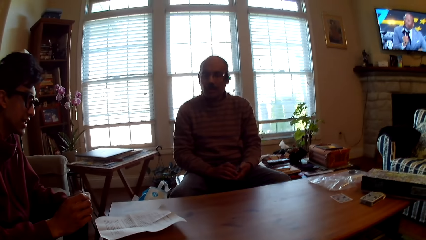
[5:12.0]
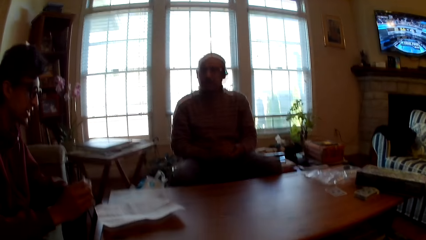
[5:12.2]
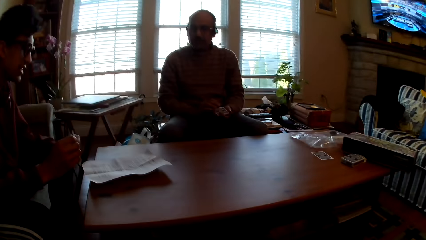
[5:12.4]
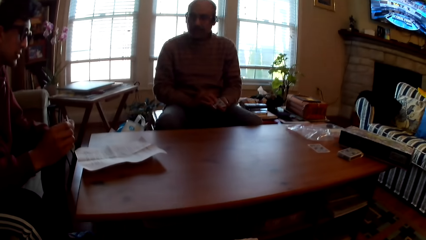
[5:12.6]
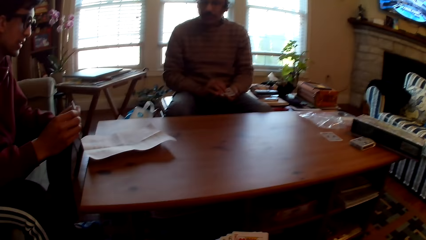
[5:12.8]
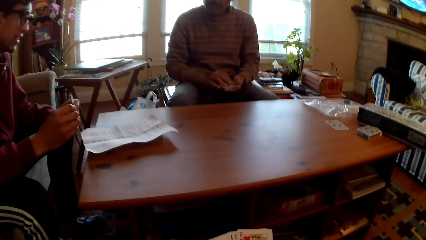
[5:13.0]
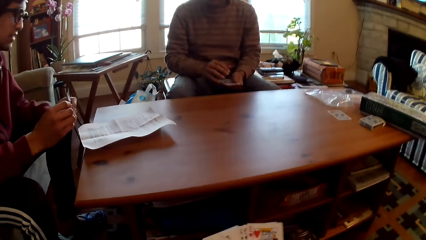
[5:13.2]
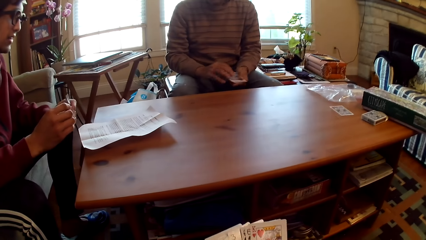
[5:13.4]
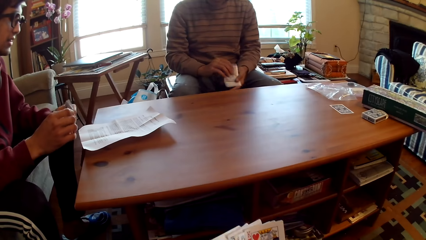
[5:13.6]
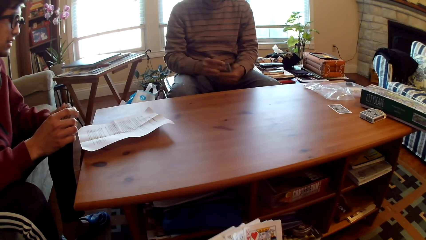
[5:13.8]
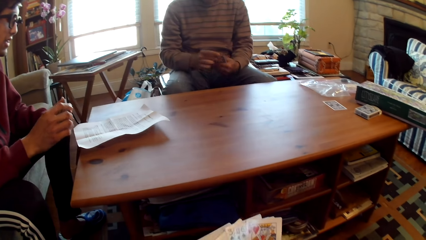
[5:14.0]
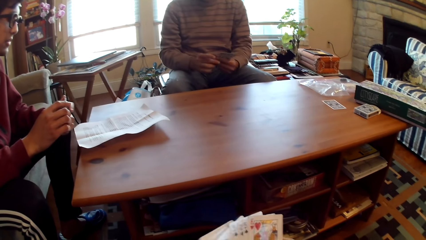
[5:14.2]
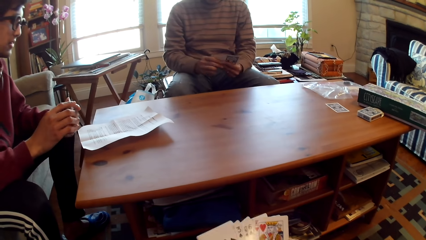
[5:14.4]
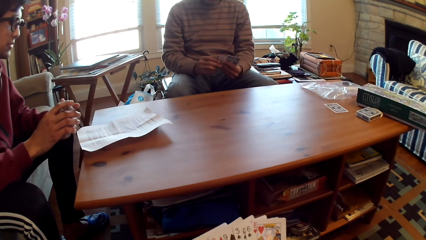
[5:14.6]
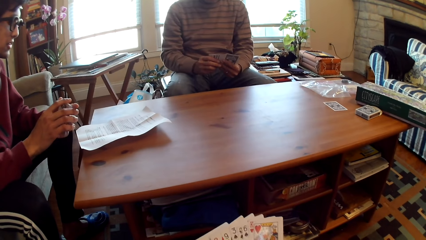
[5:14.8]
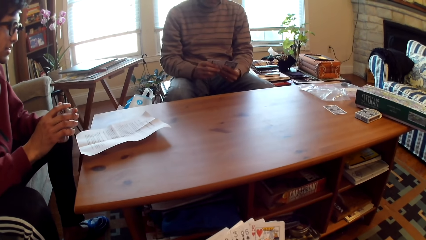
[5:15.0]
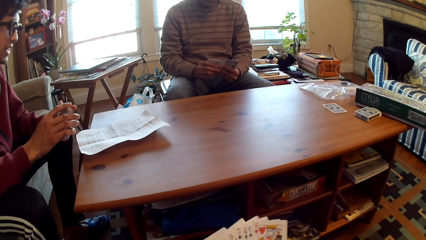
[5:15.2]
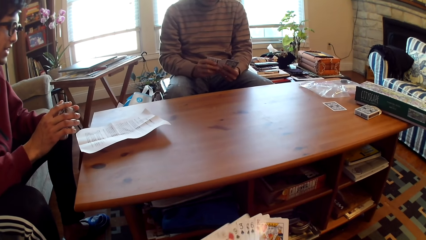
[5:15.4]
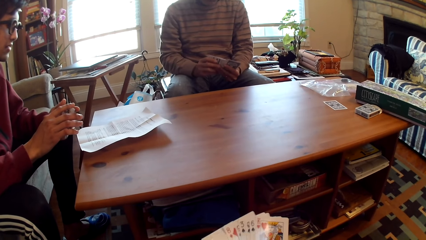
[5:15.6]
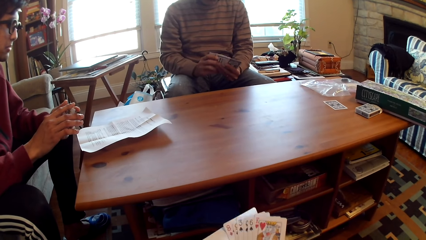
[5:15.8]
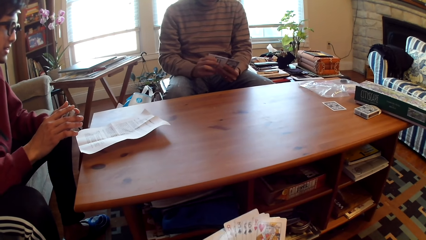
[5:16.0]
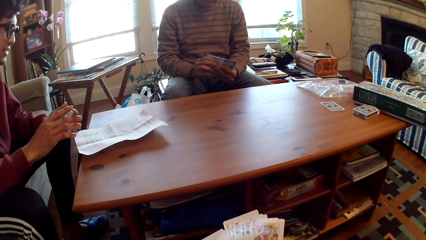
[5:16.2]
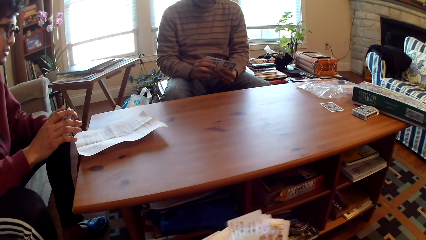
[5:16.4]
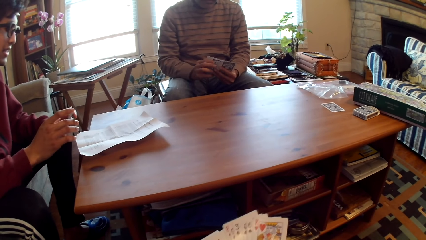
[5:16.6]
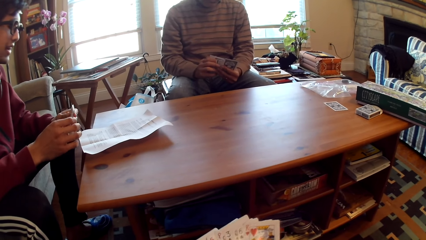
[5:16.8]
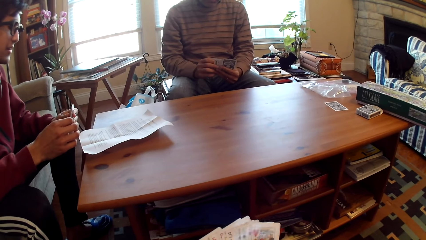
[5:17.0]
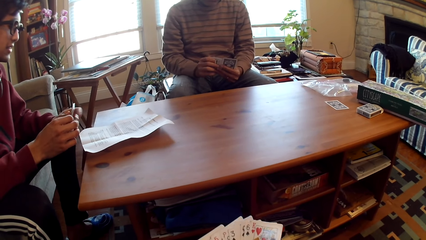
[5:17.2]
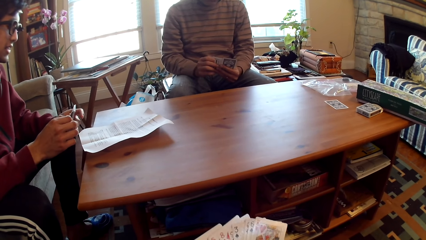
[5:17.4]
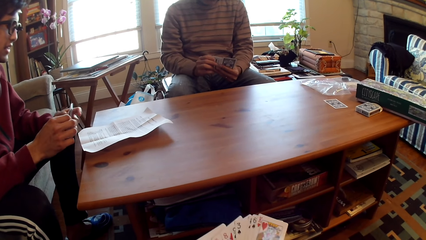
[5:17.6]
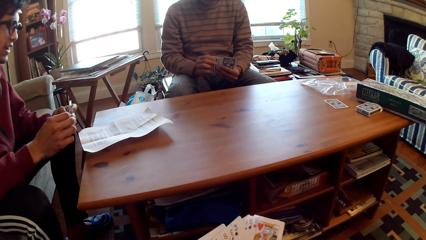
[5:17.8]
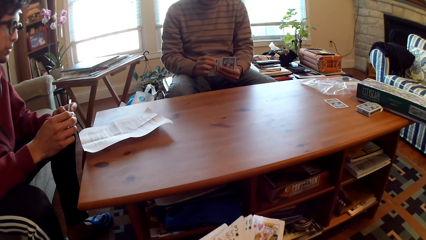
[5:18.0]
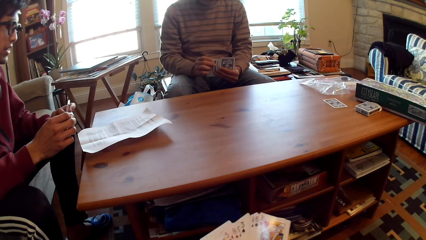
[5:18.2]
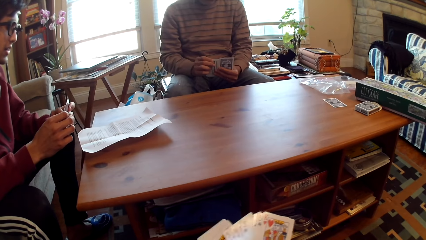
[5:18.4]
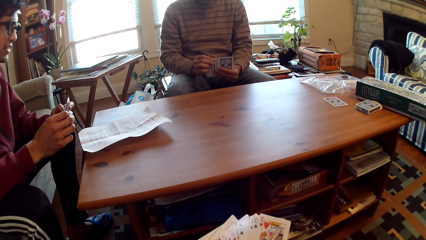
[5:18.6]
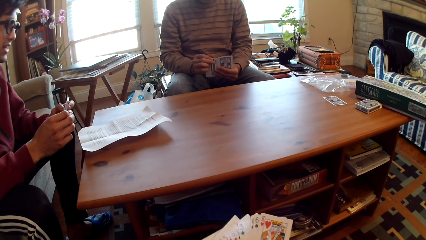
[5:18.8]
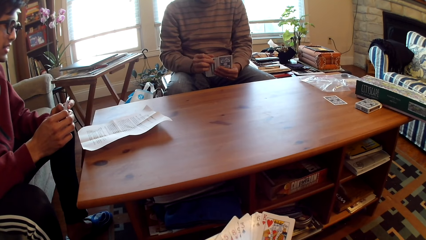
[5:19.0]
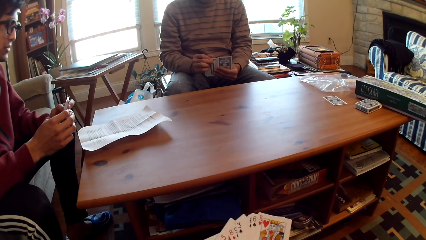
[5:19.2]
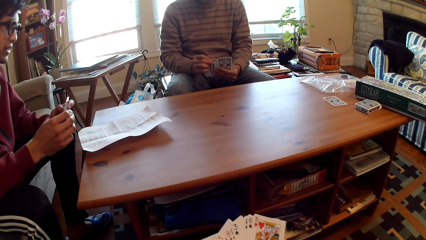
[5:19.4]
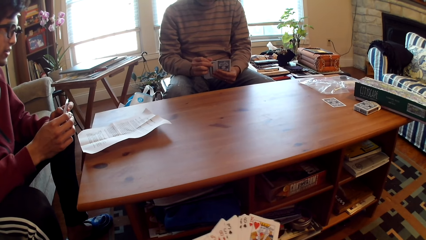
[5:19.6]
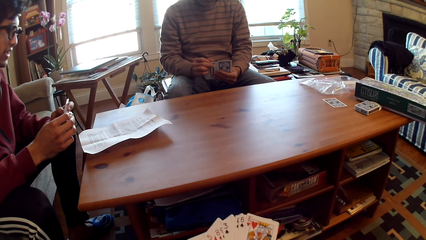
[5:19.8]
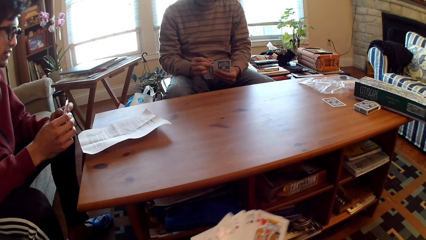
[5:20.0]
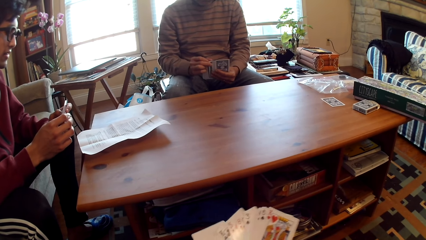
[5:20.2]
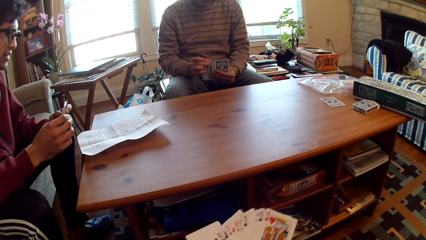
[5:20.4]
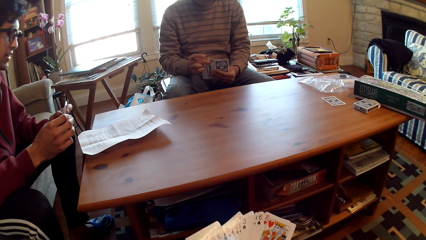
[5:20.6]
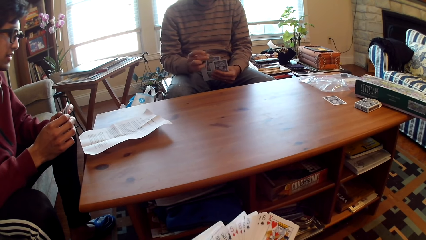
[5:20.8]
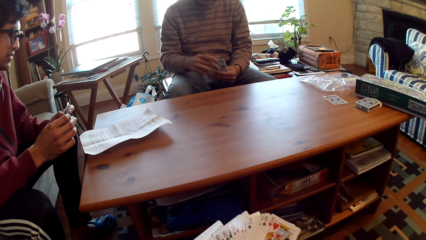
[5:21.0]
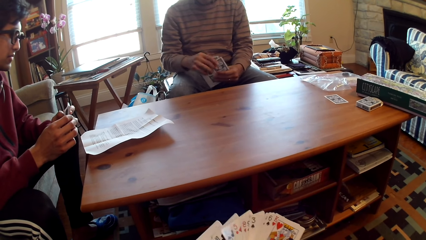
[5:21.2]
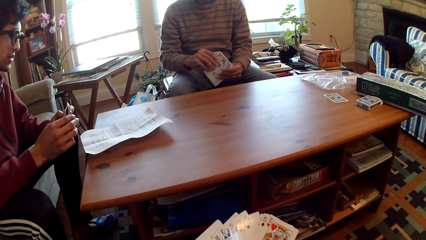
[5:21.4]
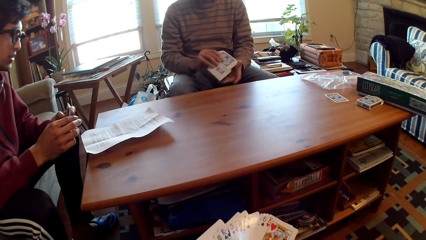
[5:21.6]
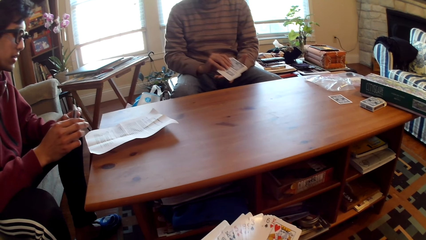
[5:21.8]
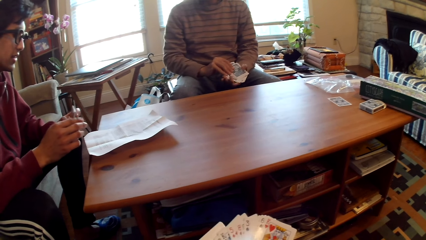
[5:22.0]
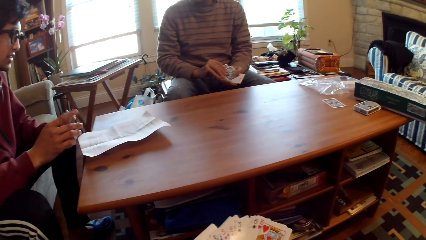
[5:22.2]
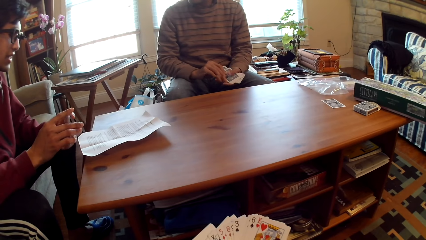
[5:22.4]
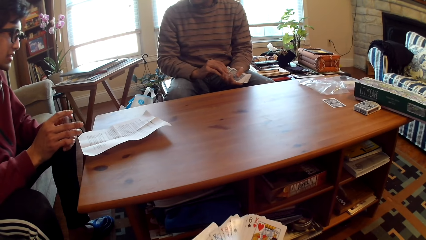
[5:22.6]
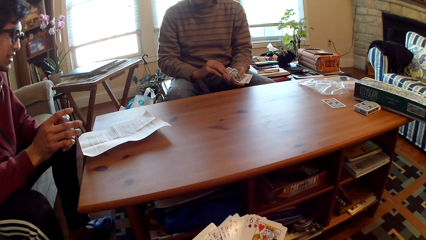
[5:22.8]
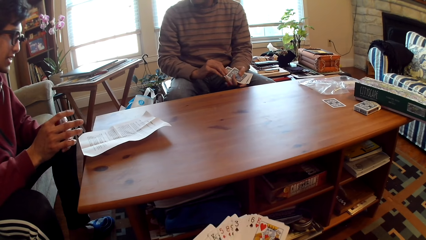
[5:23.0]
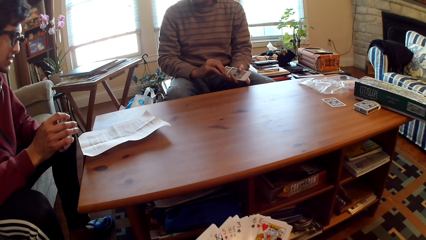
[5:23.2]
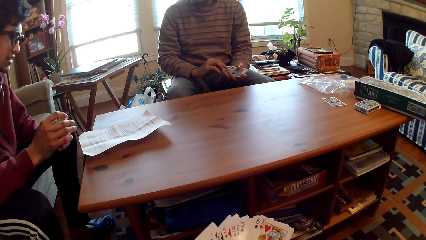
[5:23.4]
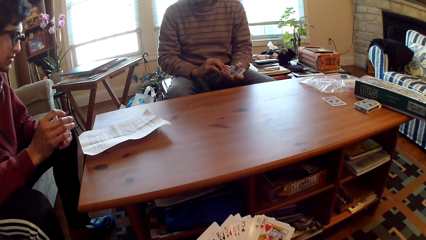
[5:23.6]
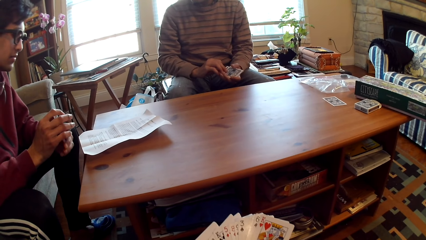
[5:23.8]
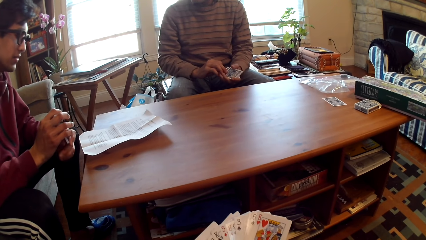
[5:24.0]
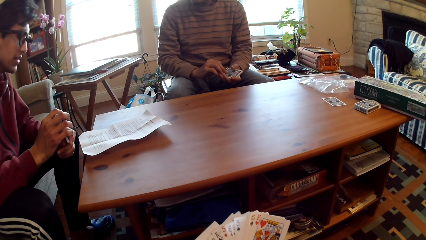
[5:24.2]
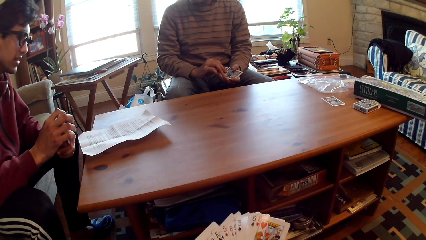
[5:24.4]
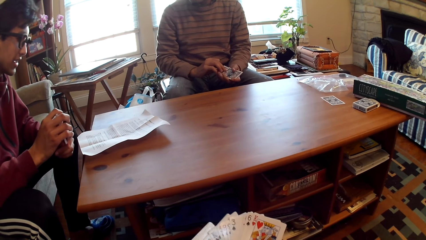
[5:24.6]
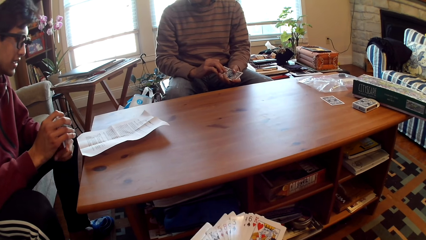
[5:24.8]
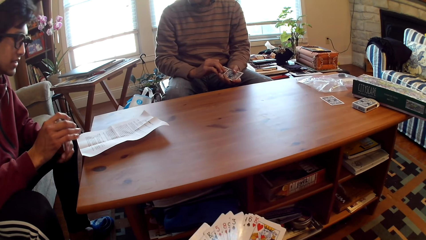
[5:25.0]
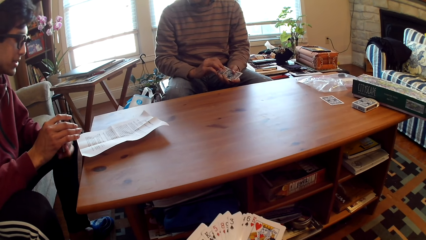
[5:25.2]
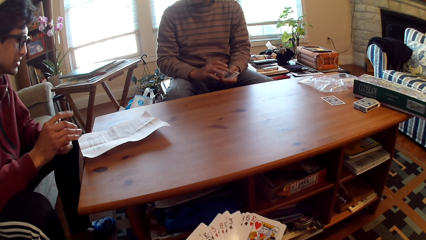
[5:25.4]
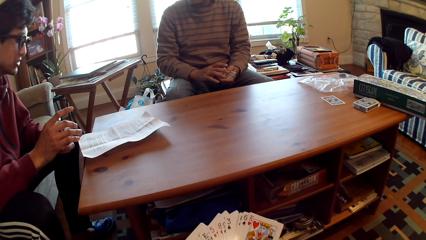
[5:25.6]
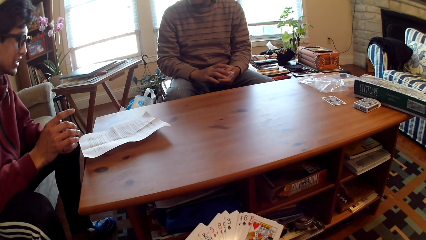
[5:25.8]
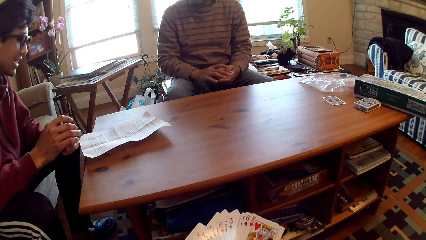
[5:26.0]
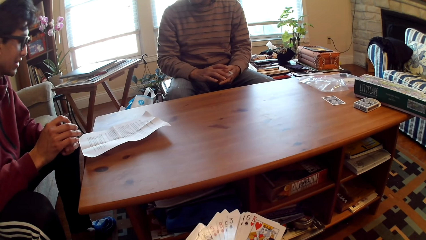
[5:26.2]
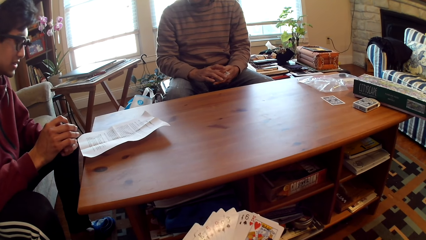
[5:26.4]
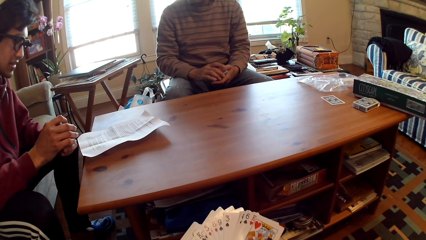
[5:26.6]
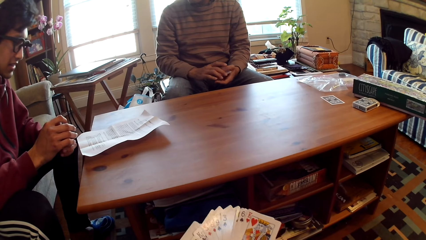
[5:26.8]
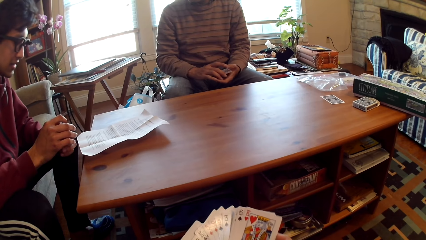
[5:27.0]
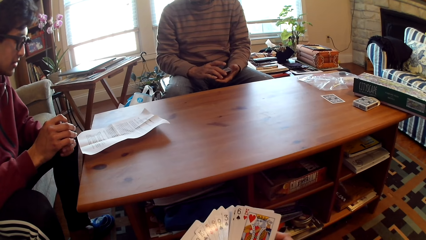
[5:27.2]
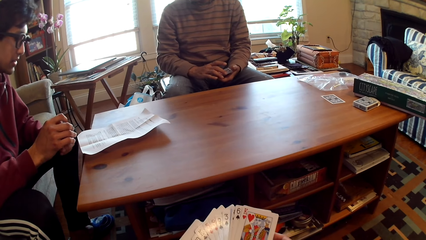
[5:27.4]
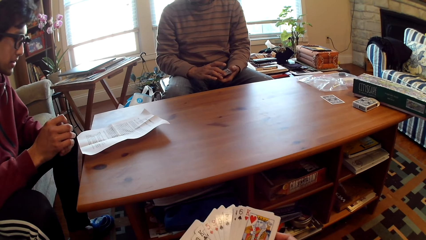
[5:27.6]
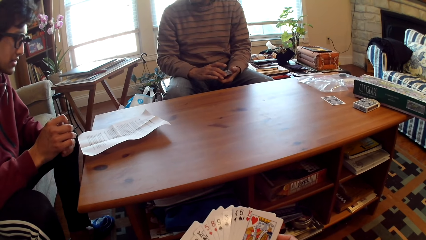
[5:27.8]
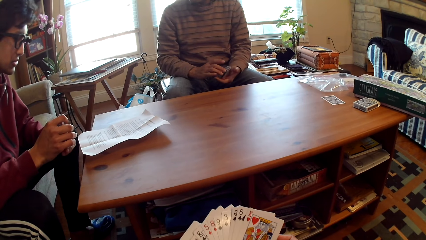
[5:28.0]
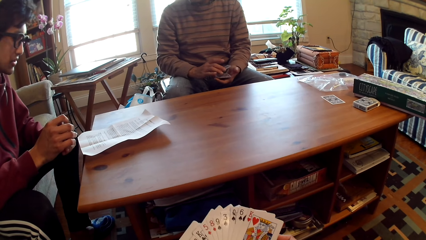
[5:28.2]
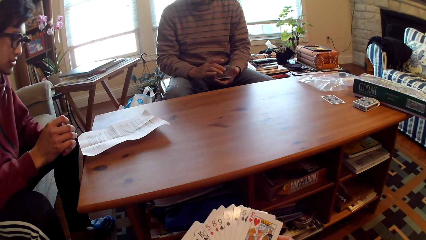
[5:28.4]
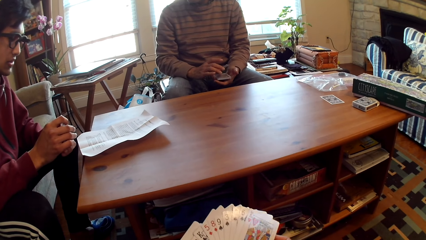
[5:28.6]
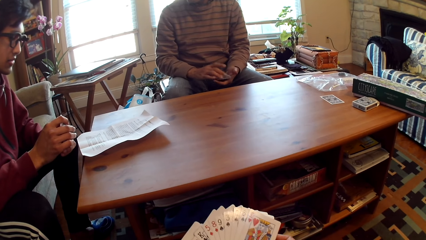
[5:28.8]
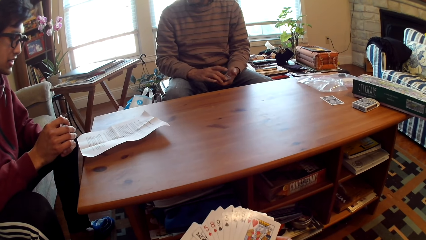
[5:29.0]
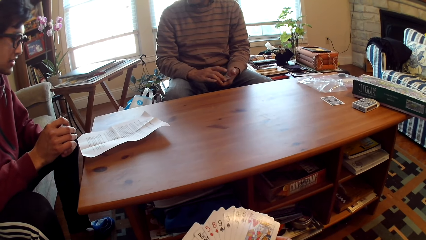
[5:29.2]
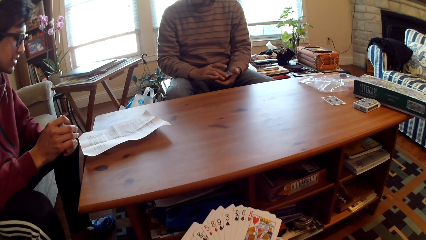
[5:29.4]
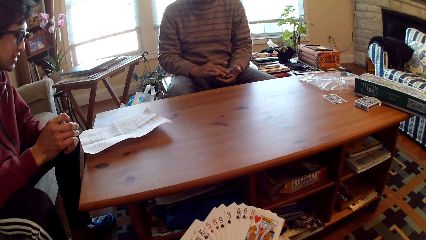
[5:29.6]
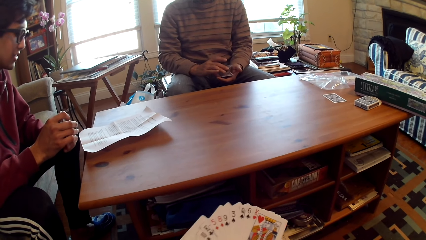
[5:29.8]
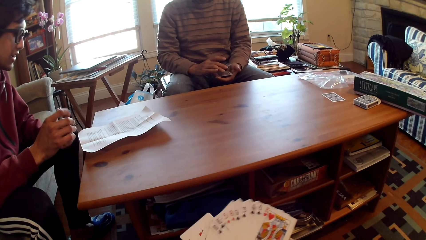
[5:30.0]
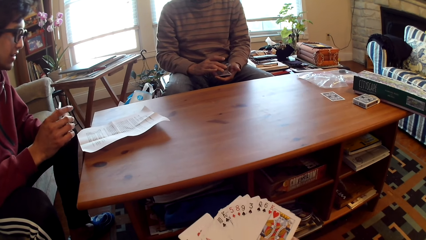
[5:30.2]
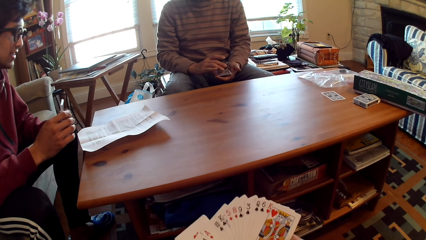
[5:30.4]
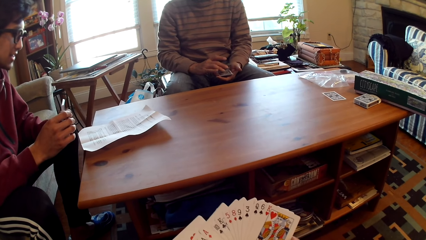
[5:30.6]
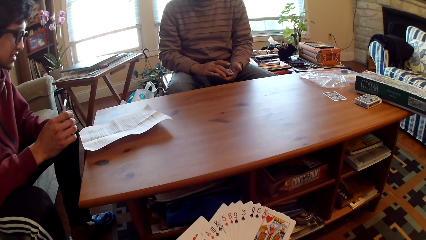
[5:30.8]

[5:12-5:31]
A person reads the paper. Another person selects cards. The other person plays with the cards in hand.
